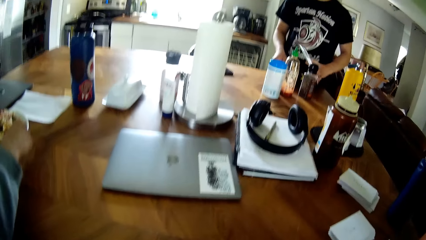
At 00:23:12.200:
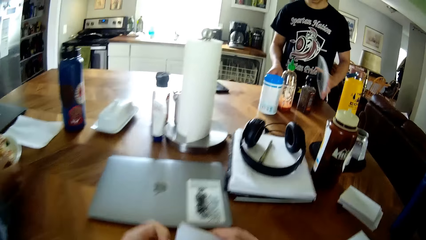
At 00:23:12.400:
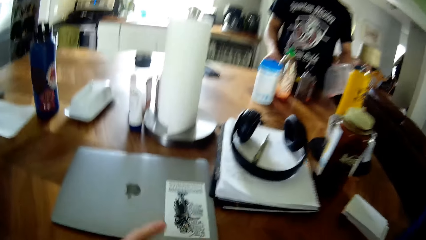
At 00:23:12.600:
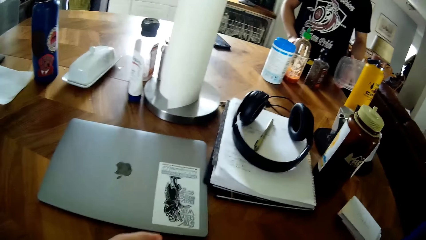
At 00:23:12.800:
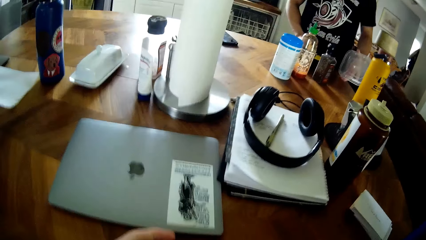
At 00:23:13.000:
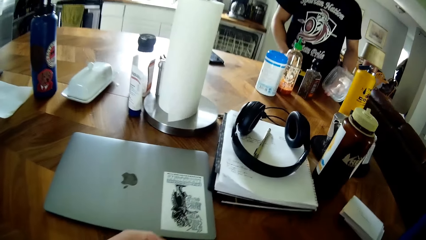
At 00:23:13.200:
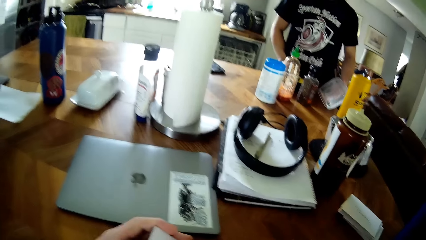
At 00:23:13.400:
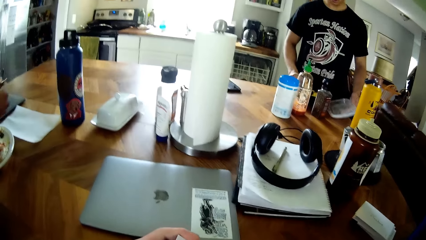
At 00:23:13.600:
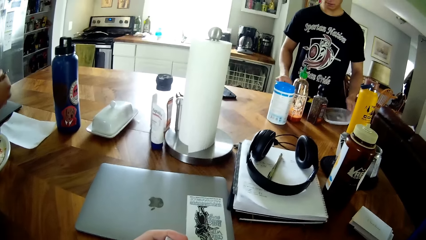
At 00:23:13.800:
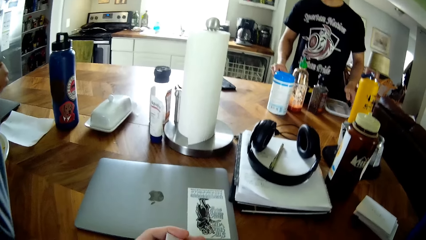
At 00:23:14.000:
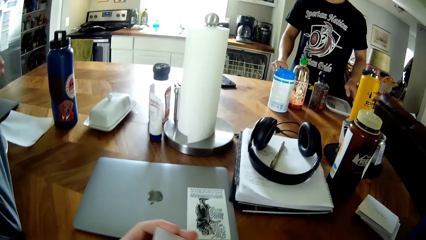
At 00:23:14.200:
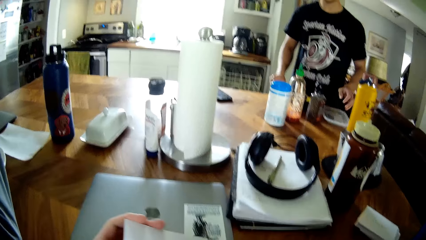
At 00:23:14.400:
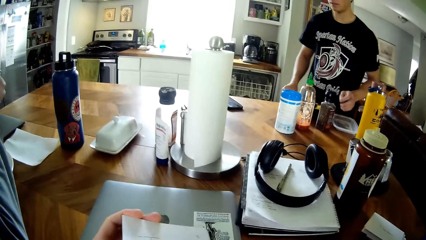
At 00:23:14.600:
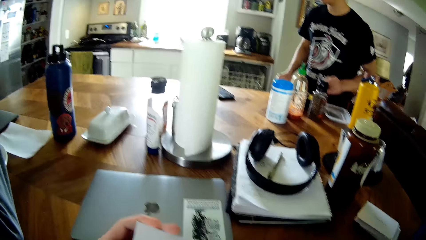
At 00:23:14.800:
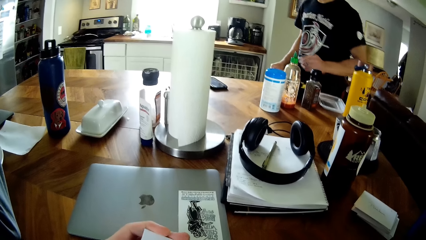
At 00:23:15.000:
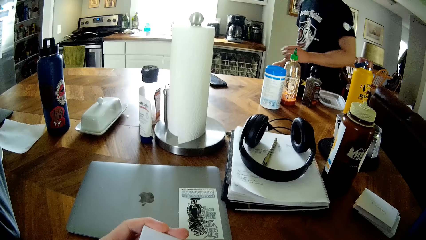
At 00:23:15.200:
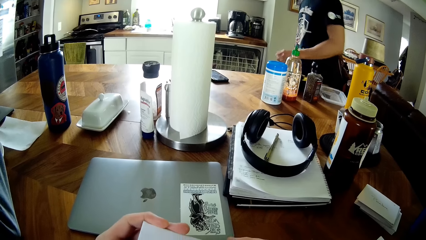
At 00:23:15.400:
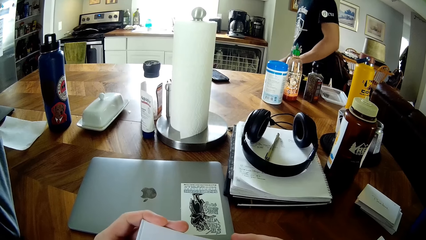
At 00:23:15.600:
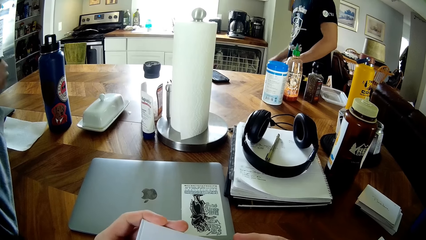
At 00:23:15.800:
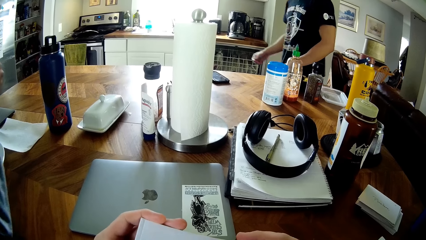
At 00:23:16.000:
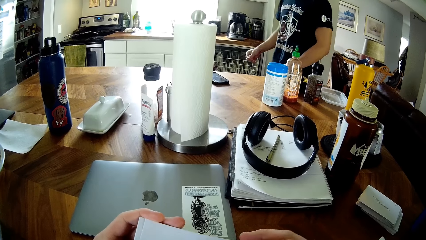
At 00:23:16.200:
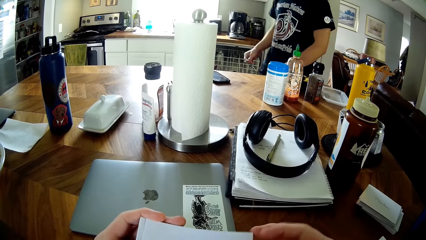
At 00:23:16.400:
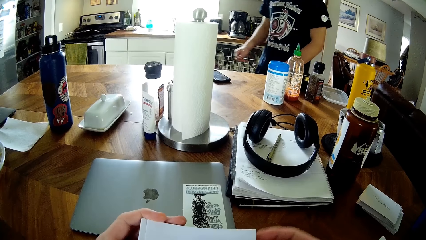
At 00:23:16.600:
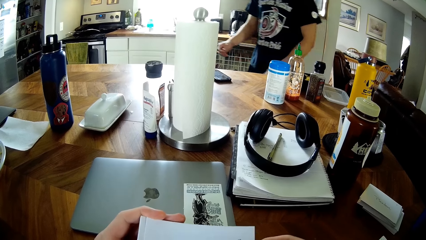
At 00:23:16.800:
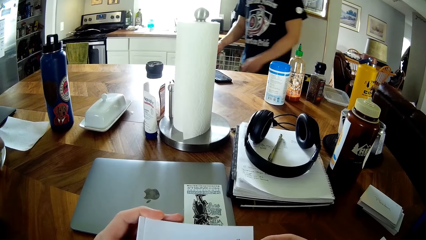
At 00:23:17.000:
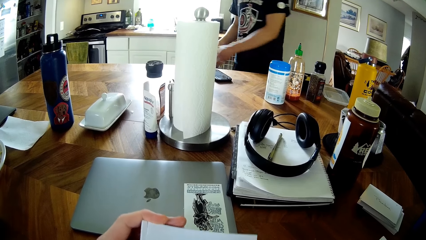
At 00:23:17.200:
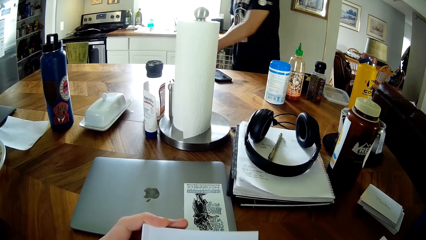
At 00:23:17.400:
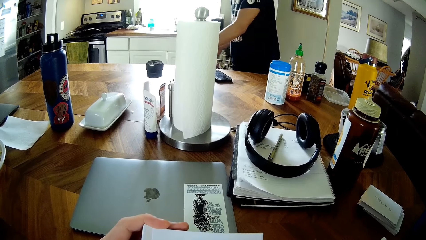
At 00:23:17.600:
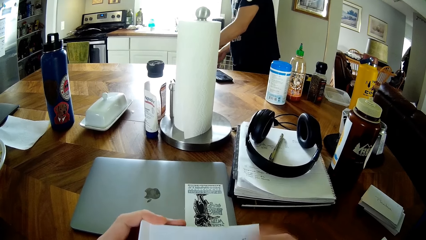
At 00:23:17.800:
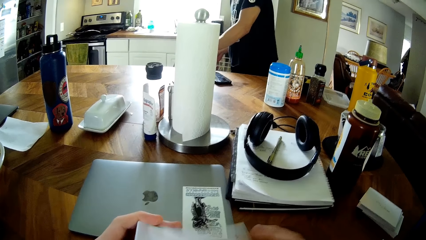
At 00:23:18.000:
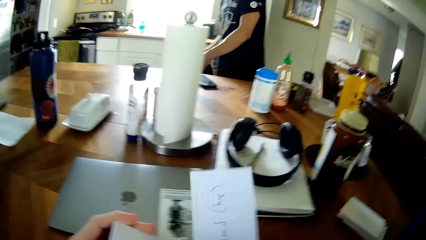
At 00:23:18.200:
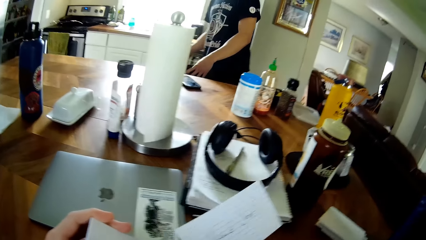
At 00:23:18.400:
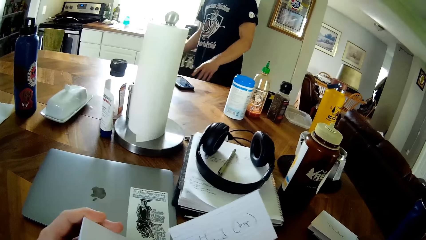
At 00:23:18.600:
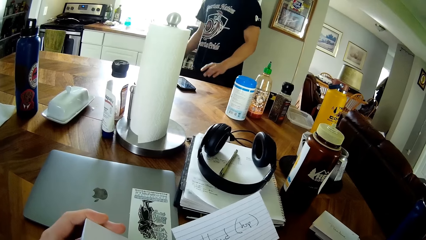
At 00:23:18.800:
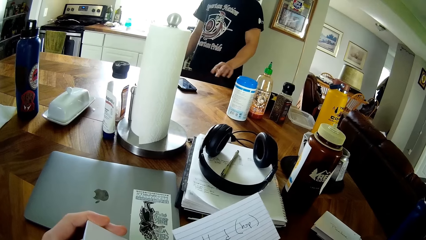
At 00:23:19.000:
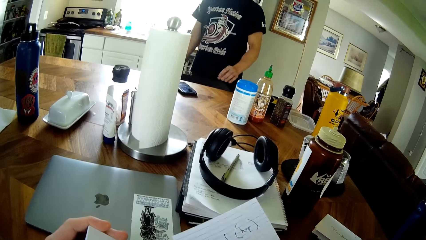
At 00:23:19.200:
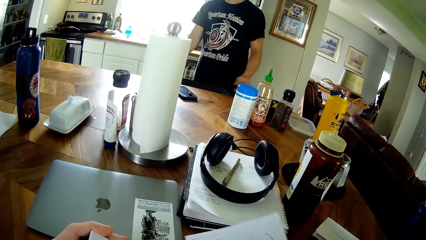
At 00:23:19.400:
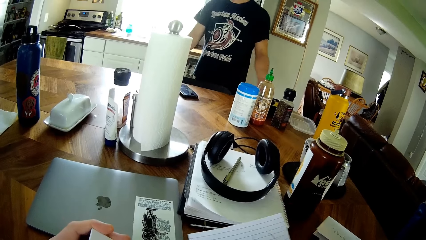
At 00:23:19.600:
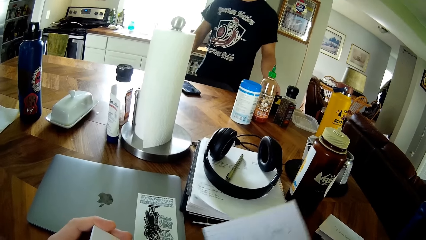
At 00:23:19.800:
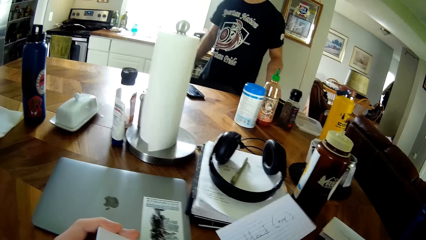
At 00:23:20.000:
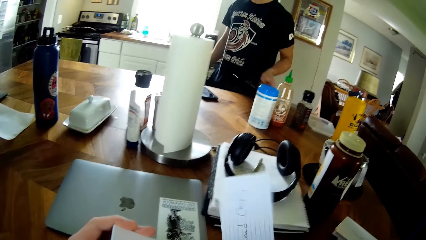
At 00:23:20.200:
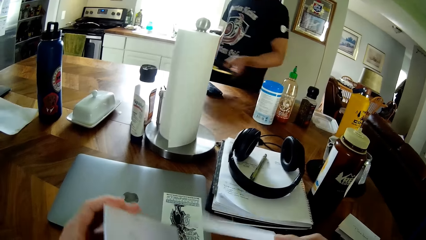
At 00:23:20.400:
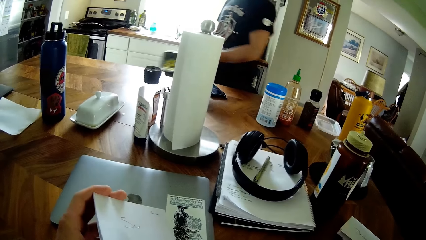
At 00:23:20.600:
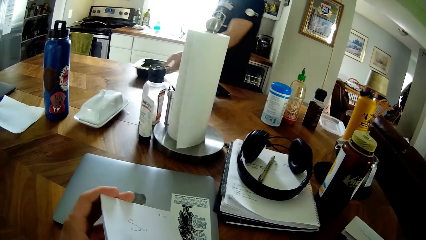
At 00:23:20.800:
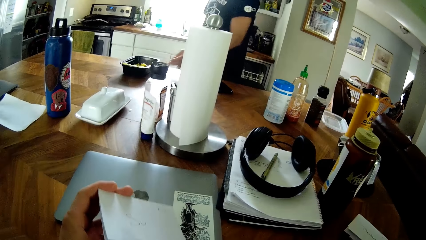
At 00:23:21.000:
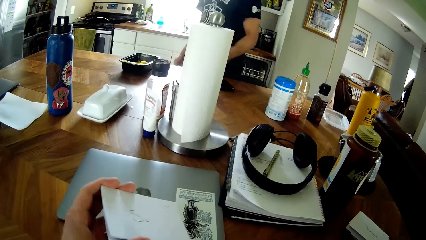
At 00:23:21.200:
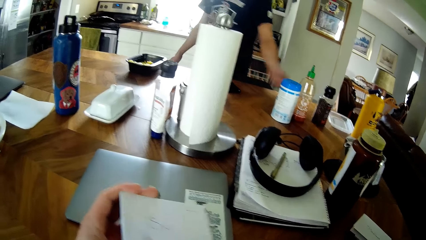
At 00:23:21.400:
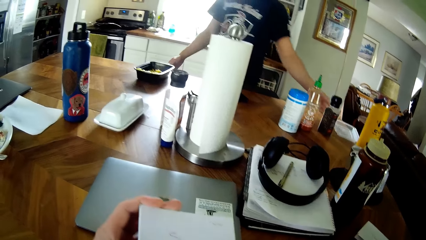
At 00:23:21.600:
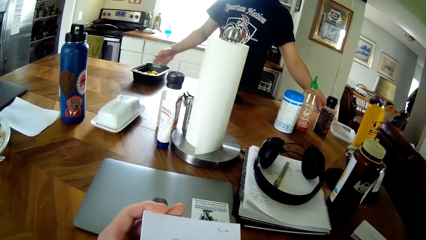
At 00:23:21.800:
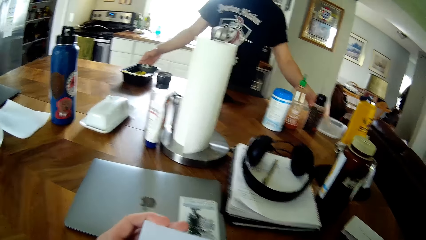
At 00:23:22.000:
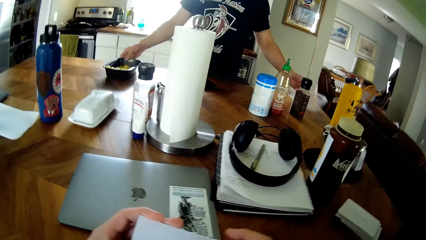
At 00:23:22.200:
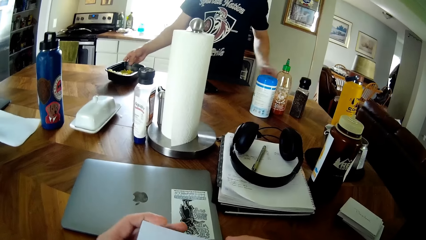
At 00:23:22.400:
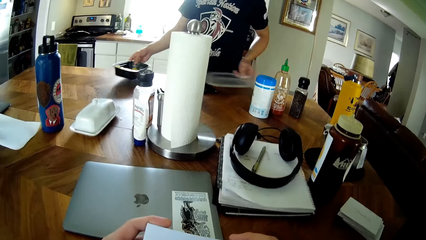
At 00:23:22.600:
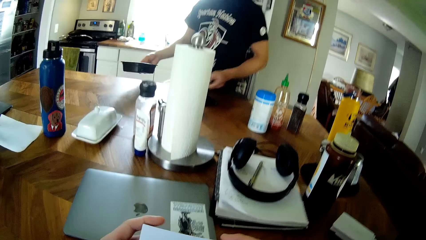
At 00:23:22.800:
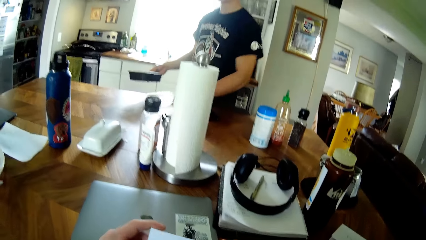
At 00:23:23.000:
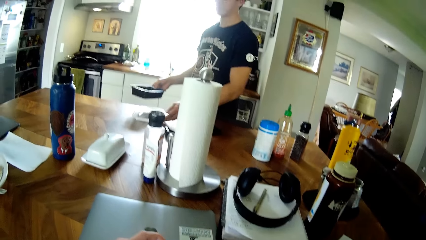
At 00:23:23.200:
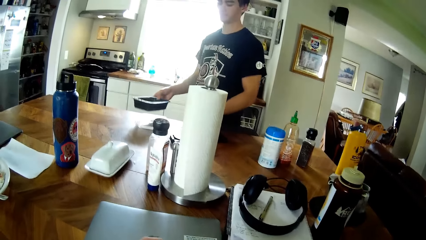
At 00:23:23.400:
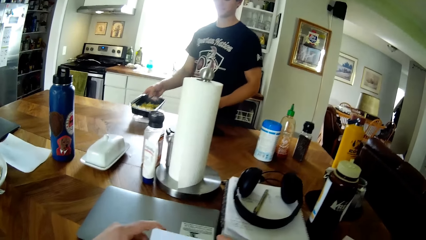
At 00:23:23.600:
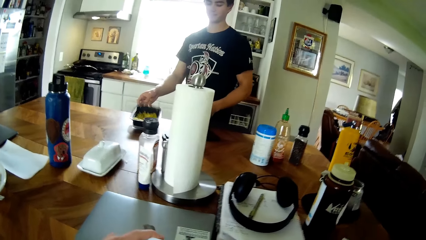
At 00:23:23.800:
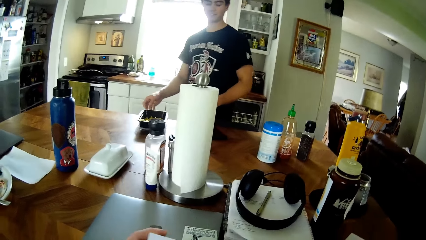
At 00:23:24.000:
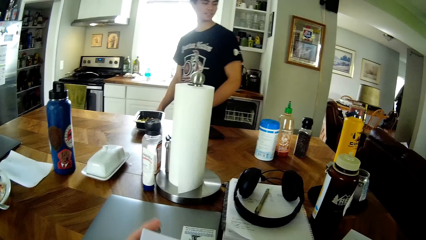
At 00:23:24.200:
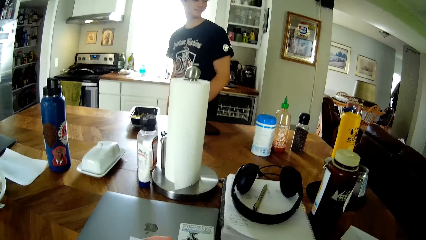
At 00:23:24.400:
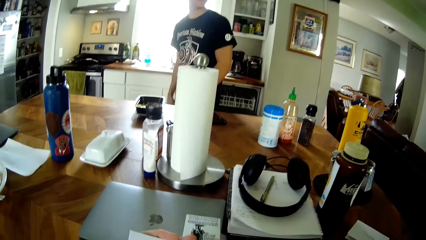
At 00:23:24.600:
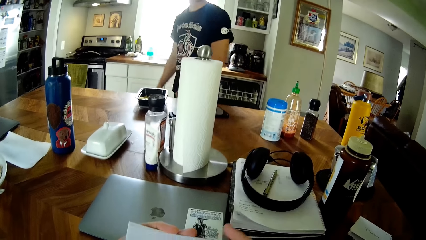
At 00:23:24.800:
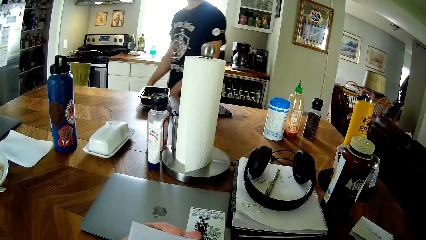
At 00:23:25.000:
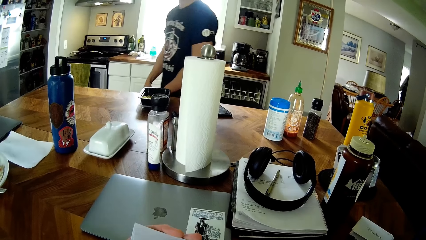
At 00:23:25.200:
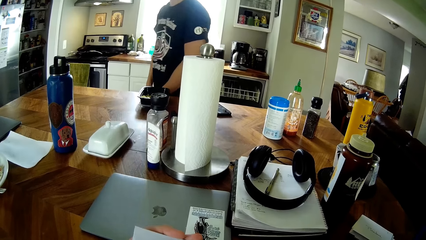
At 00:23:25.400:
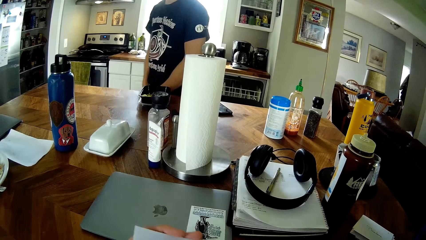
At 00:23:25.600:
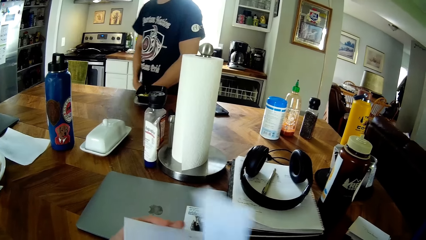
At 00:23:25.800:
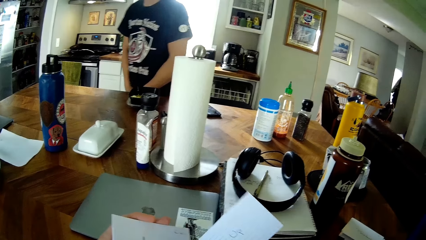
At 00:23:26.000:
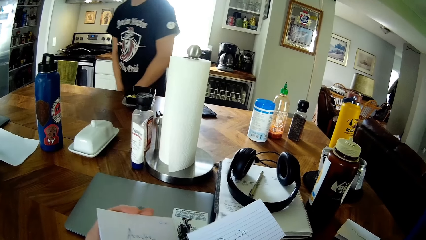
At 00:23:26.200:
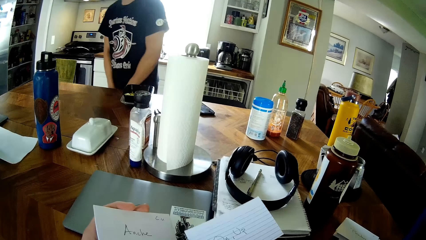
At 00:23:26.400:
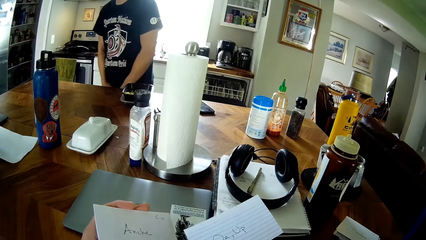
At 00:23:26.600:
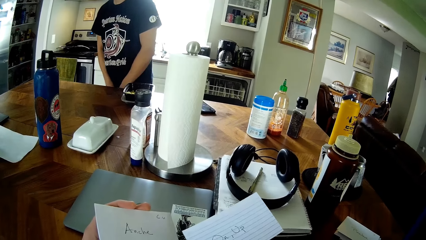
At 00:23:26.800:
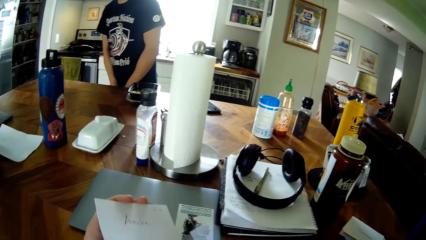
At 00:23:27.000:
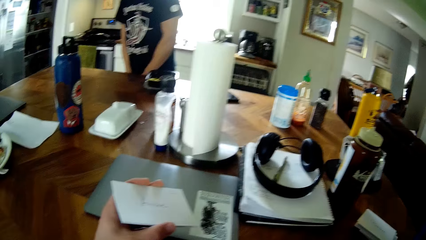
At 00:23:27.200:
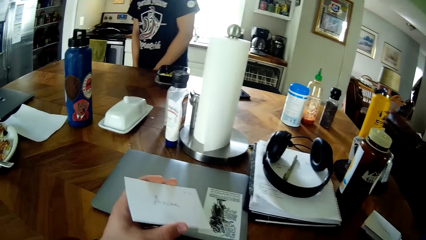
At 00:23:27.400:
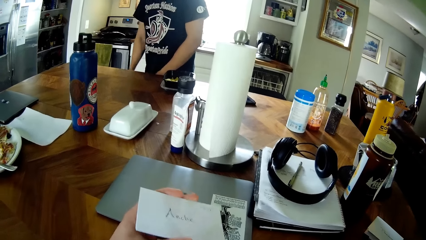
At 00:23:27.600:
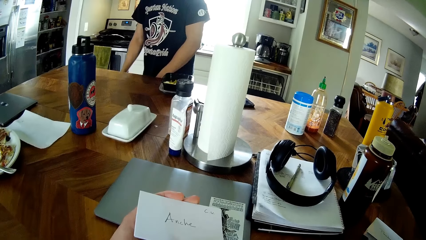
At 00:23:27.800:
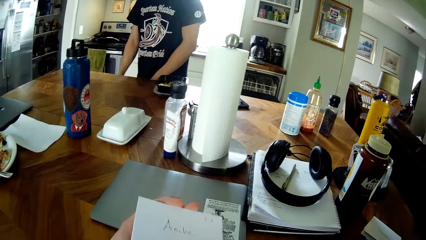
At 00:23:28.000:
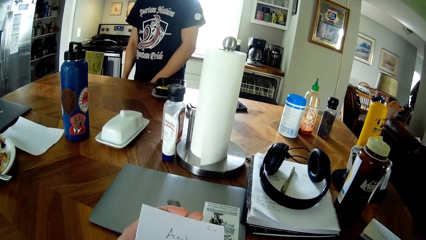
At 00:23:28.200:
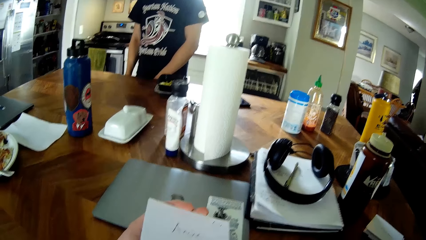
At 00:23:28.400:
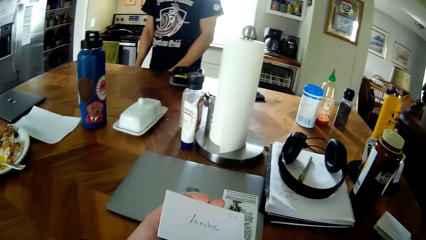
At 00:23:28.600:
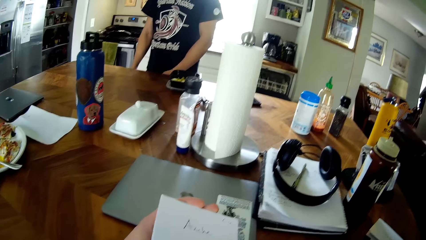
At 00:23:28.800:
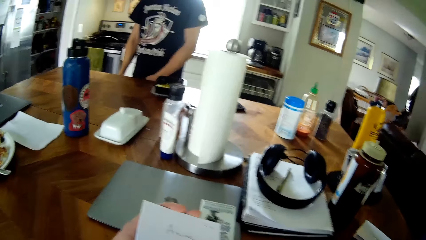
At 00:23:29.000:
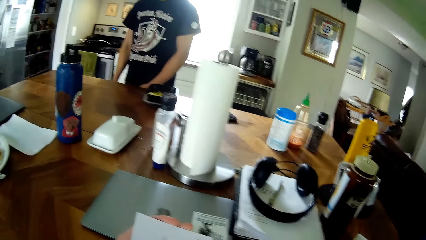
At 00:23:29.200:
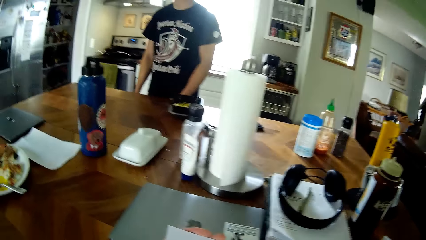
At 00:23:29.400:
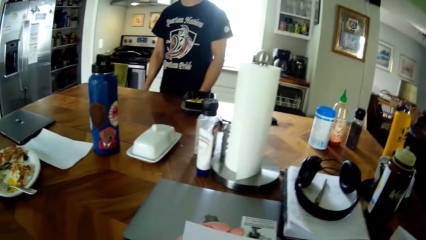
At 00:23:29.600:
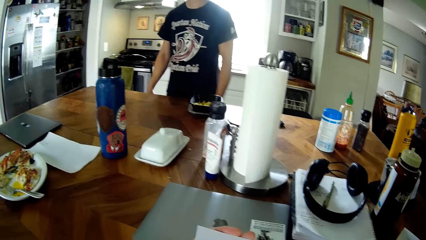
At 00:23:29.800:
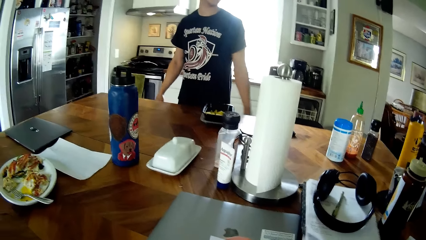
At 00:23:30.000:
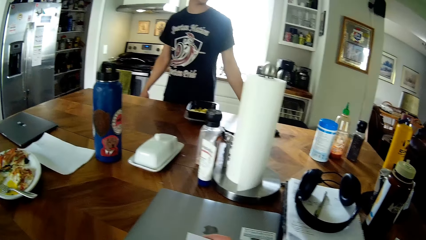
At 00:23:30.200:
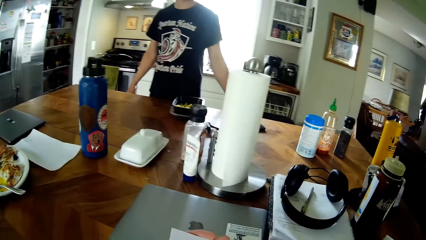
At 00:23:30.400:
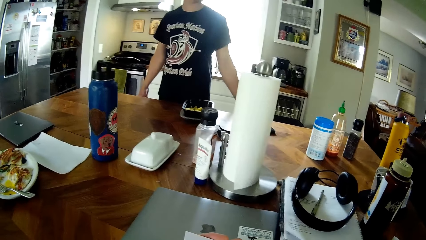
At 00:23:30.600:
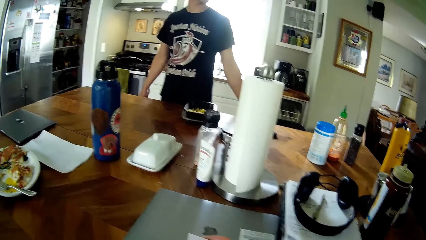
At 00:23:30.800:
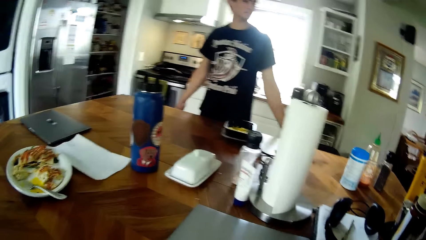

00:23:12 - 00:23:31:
The camera wearer holds papers with both hands. A man drops a cover in his left hand on the table. The camera wearer reads a paper card in his hand. The man walks towards a chair. The camera wearer removes a paper from the papers in his left hand with his right hand. The man moves the chair with his left hand. The camera wearer stares at the paper in his hand. The man moves the plate on the table with his left hand. The camera wearer drops the paper in his right hand on the table. He reads a card in his hand. The man moves the plate cover on the table with his left hand, lifts the plate with his right hand, and drops the plate in his right hand on the plate cover on the table. The man walks along the table. The camera wearer removes a paper from the papers in his left hand with his right hand. He drops the card on the table and stares at the card in his left hand. Another man converses with the first man.
